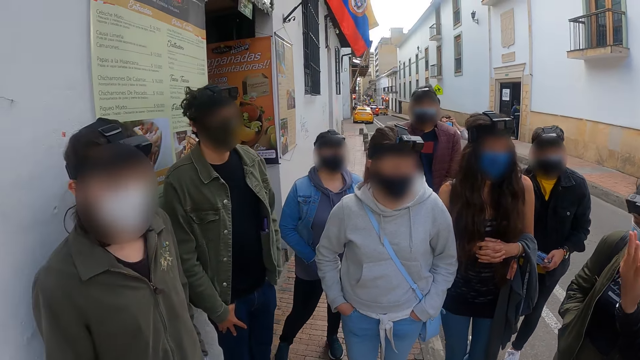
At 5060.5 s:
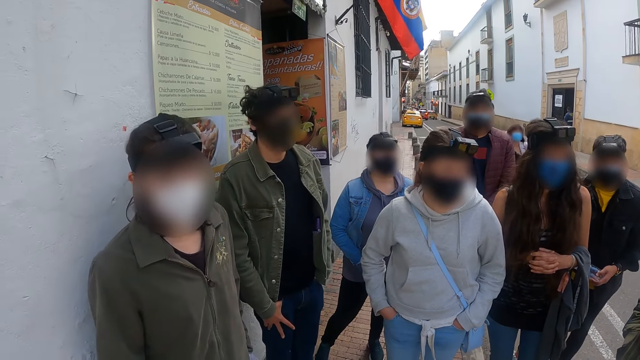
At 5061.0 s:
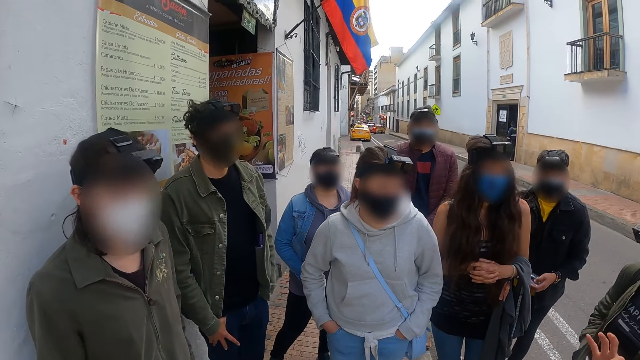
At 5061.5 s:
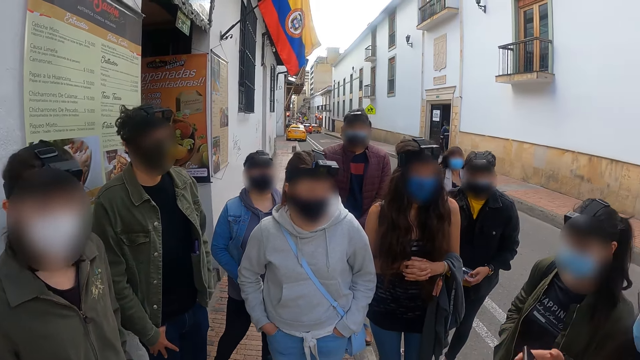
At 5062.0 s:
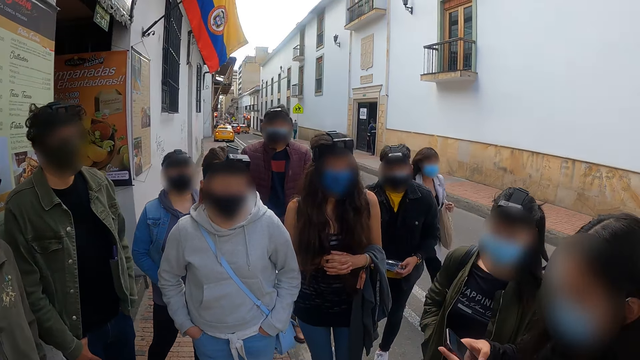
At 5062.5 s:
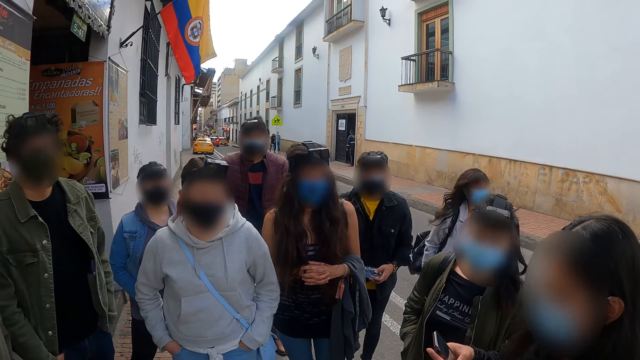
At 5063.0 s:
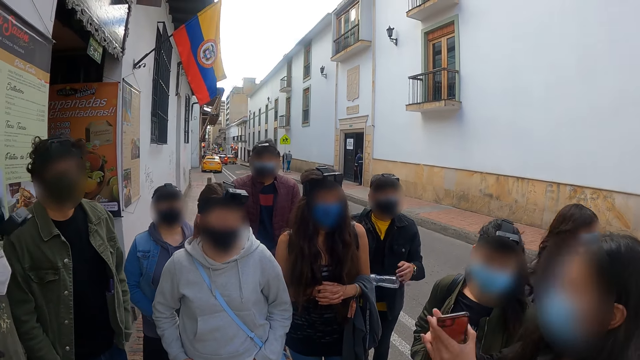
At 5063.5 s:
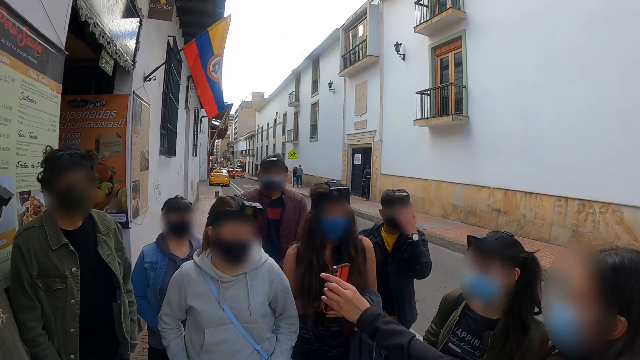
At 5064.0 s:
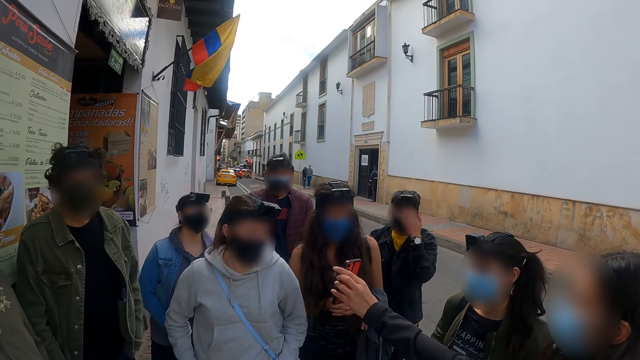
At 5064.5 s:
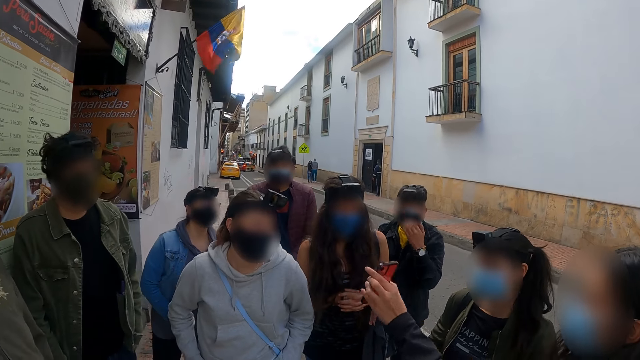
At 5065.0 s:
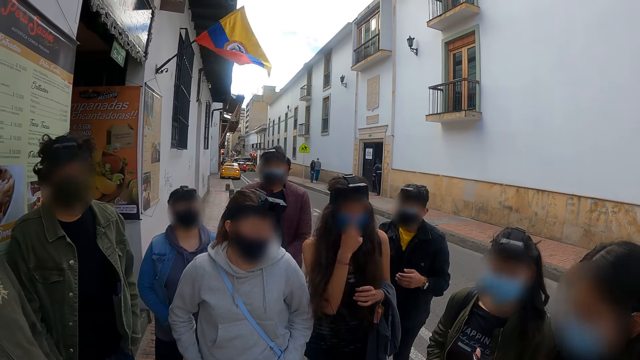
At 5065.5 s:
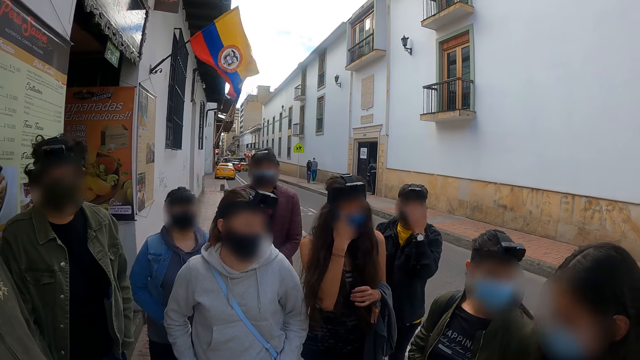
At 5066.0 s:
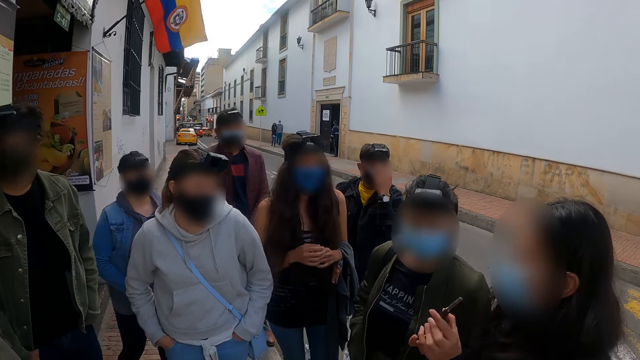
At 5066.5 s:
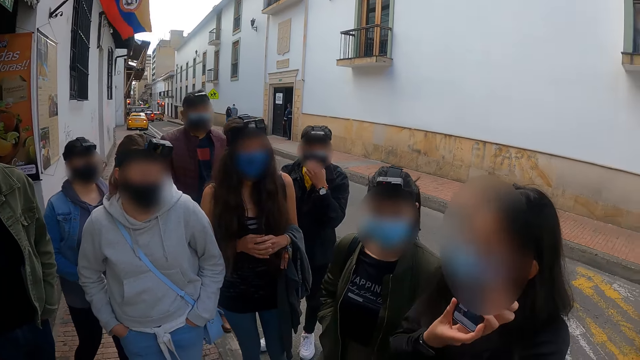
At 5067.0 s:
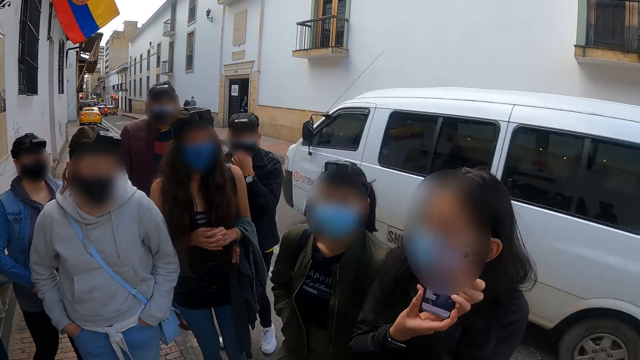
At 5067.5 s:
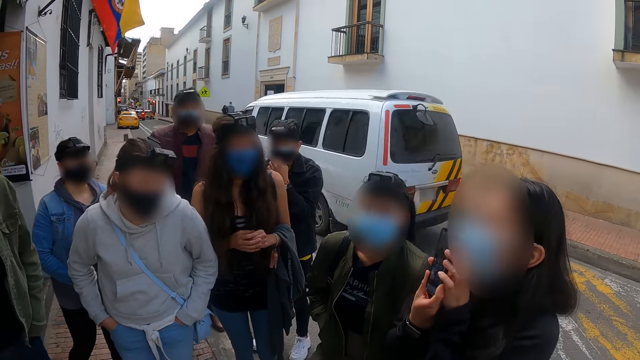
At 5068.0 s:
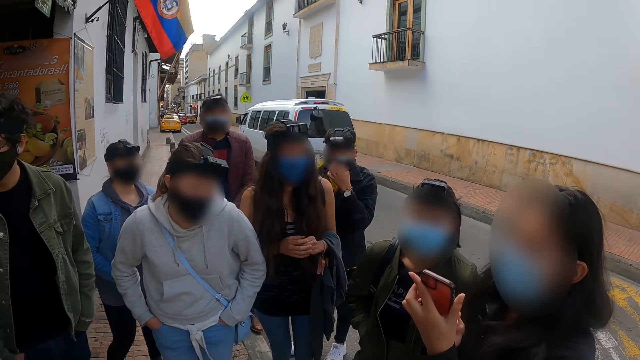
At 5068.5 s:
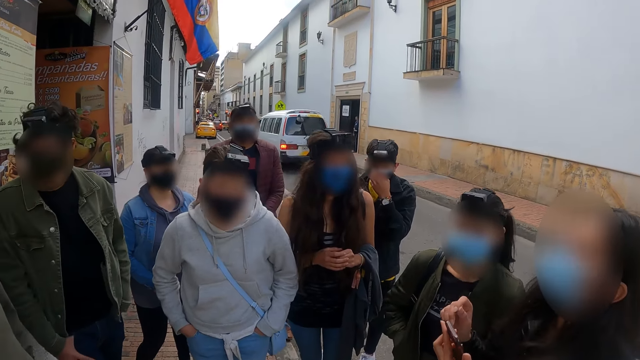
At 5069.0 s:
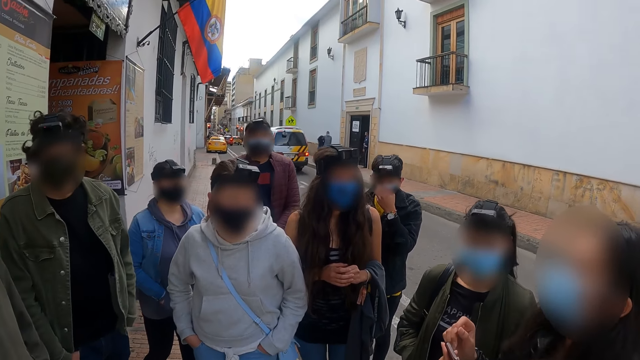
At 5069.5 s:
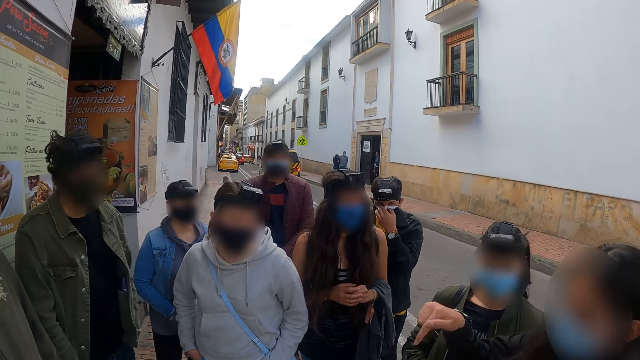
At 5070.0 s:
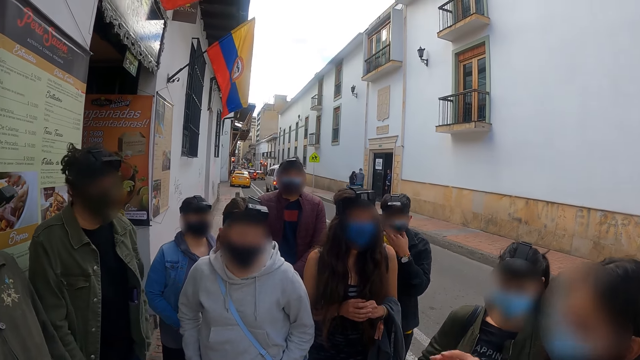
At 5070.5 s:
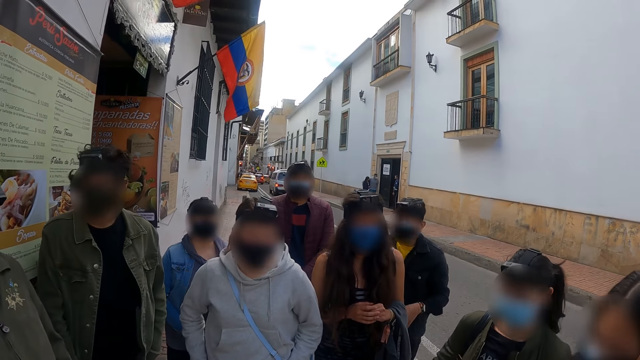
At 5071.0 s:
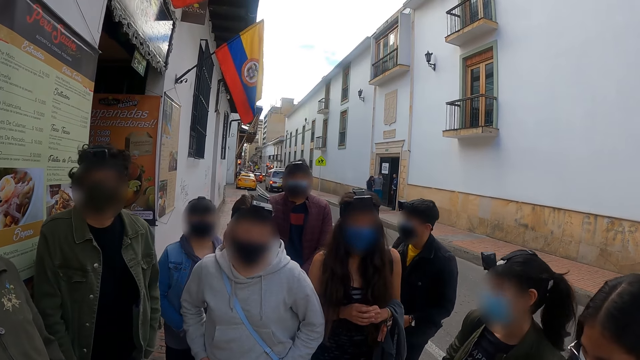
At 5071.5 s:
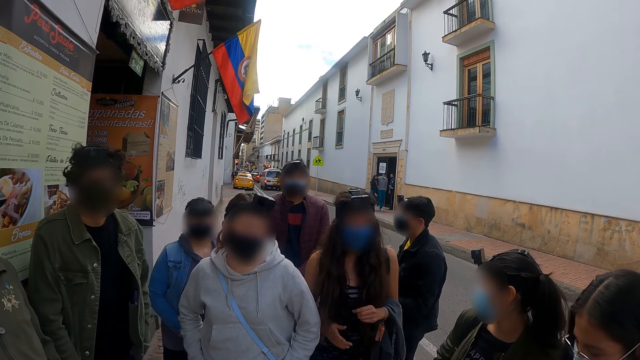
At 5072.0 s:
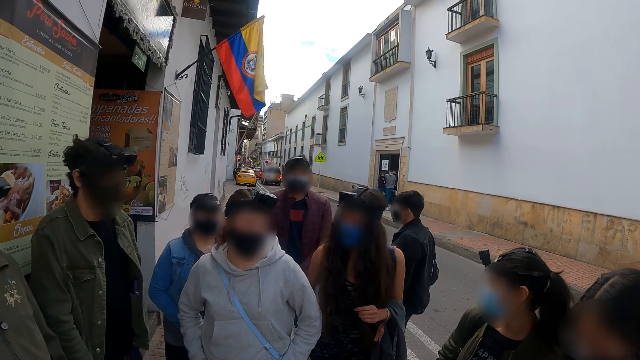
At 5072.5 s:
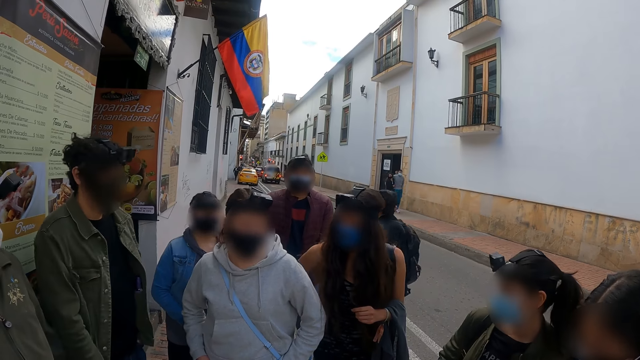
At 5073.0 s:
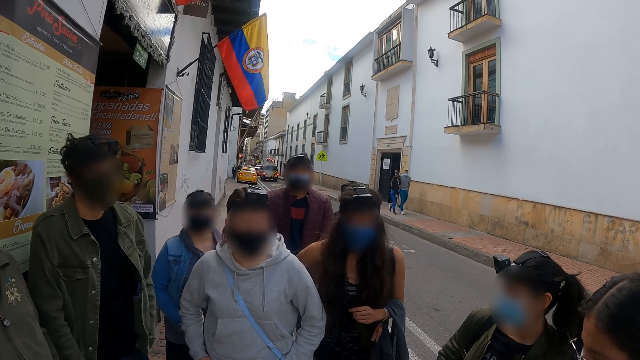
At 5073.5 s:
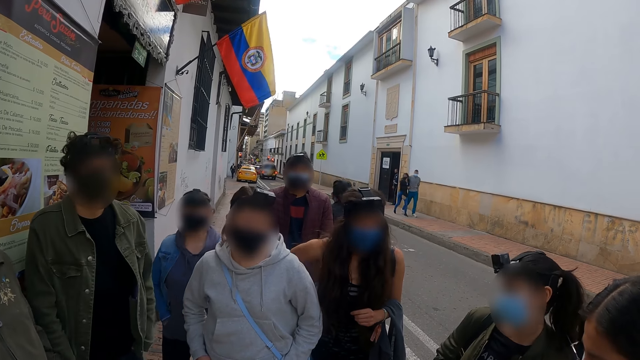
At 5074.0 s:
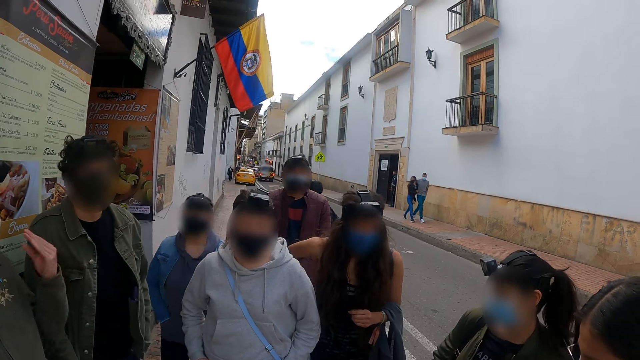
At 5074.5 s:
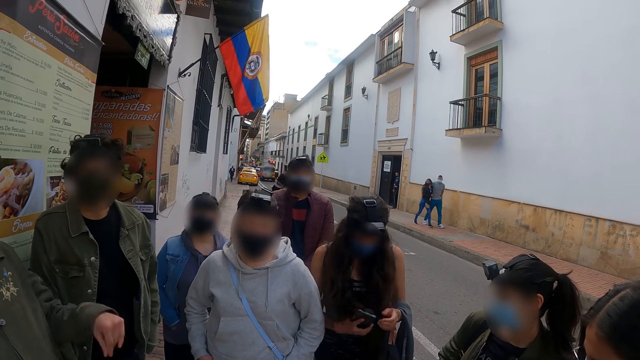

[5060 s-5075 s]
A woman moves her right hand and shows a mobile phone to the camera wearer. The camera wearer looks at the woman. The woman holds the mobile phone. The camera wearer stands on the sidewalk with colleagues. The woman operates the mobile phone.

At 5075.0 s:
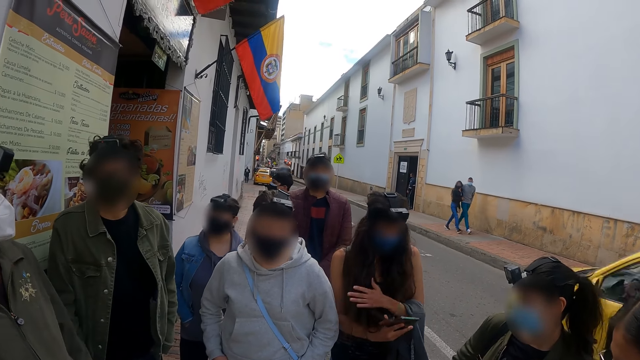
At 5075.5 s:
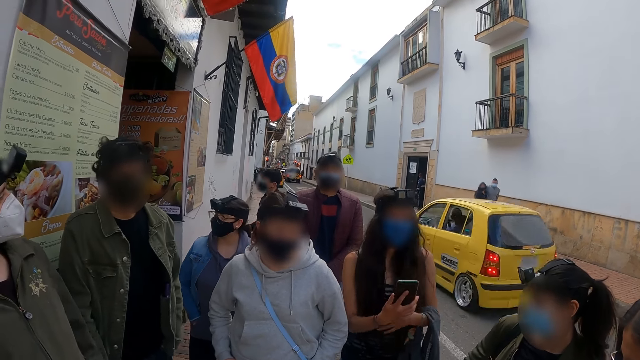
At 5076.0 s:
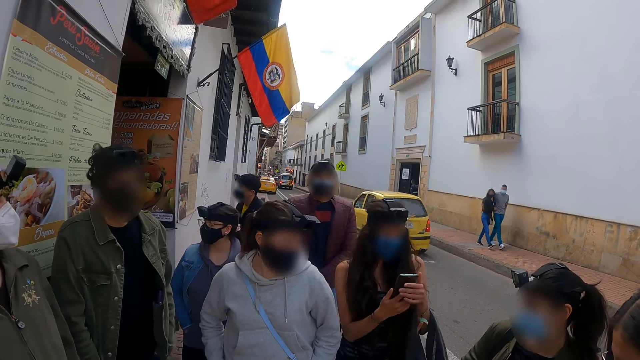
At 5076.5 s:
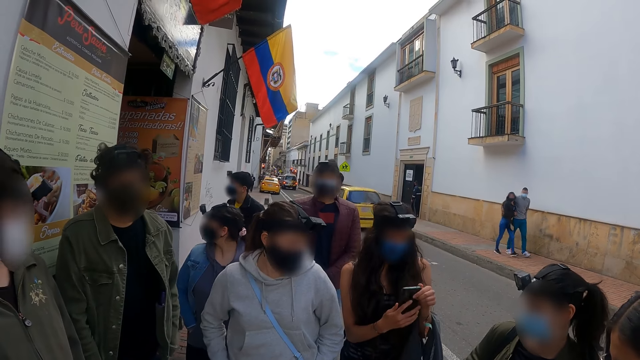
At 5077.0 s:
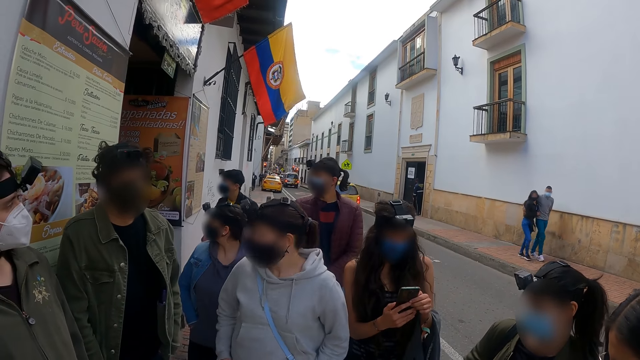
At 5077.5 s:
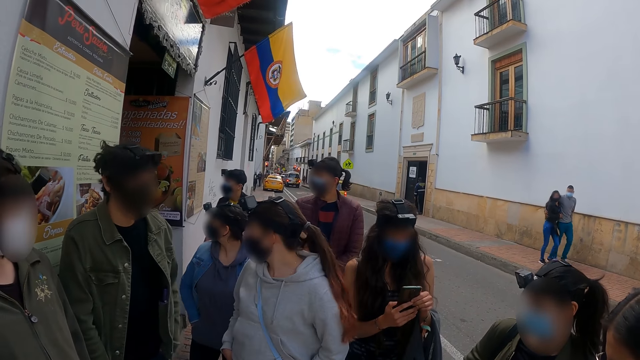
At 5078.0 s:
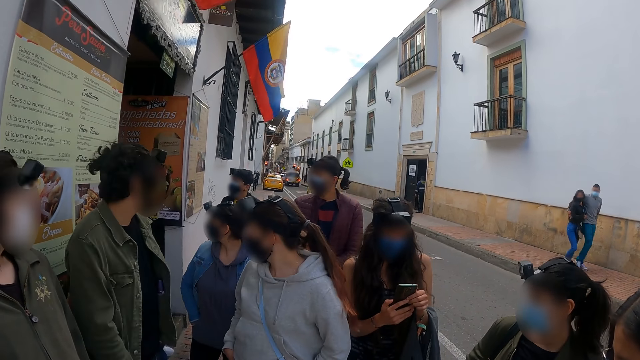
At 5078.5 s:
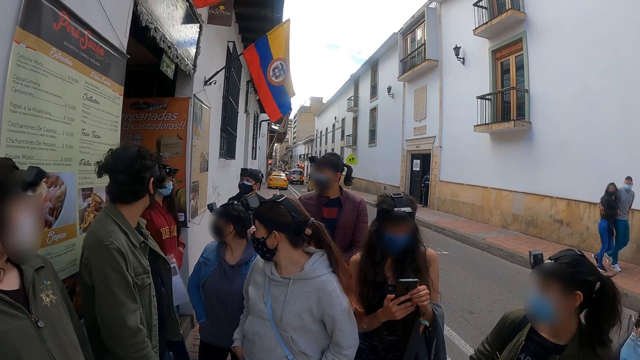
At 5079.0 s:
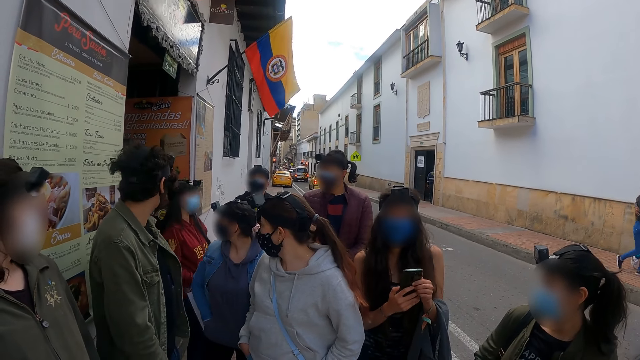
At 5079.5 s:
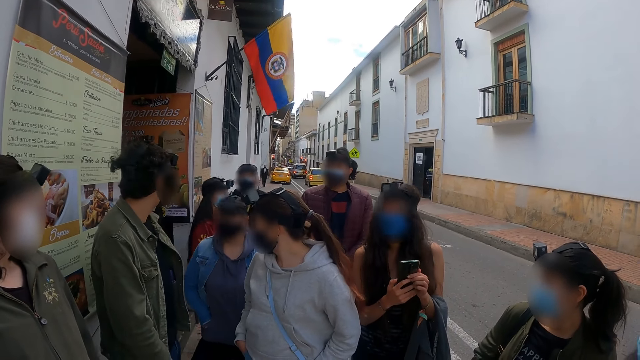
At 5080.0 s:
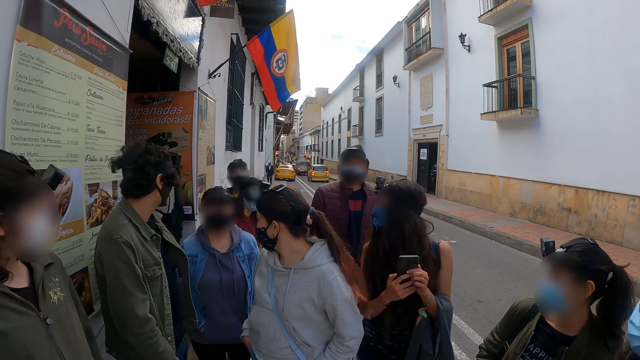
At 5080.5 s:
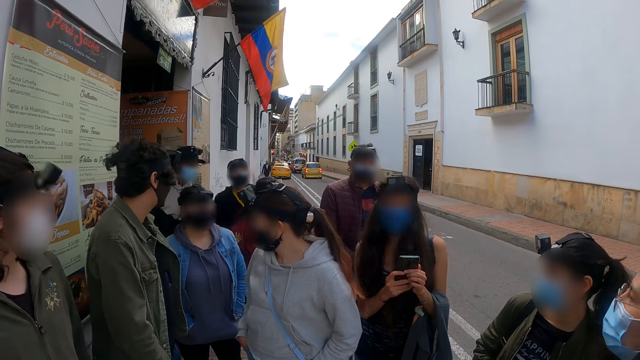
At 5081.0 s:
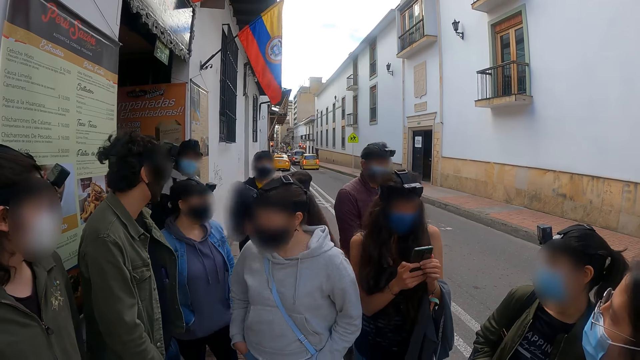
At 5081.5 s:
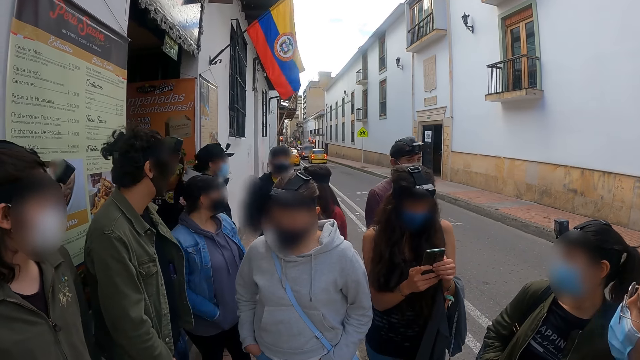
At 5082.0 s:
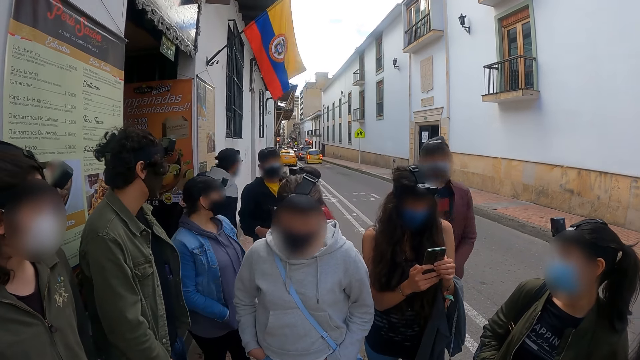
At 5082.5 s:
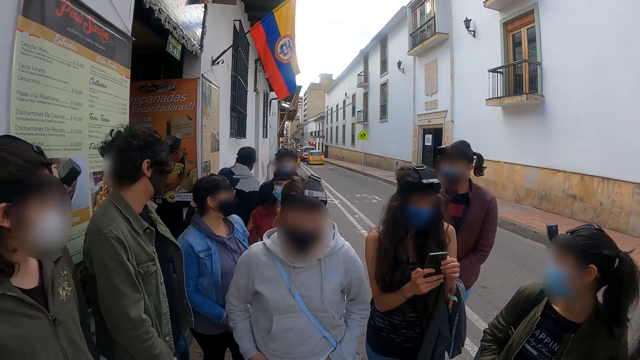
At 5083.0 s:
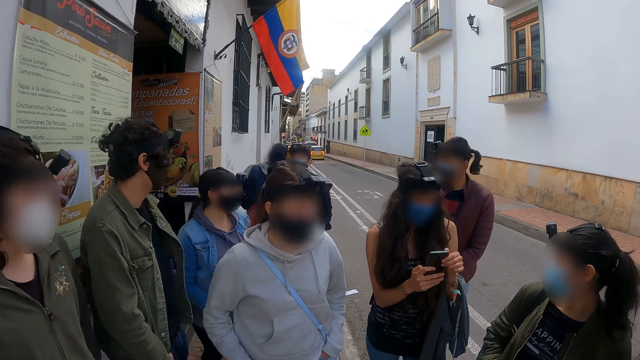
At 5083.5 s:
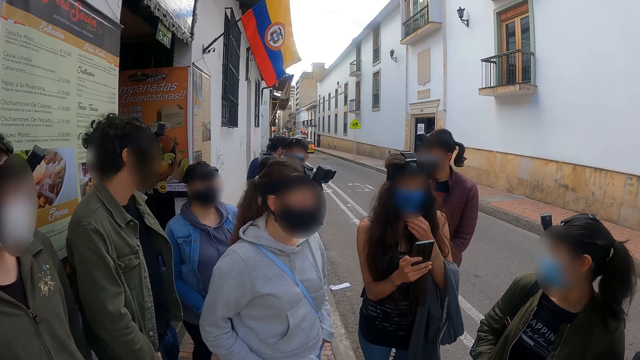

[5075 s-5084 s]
A person operates a mobile phone.
